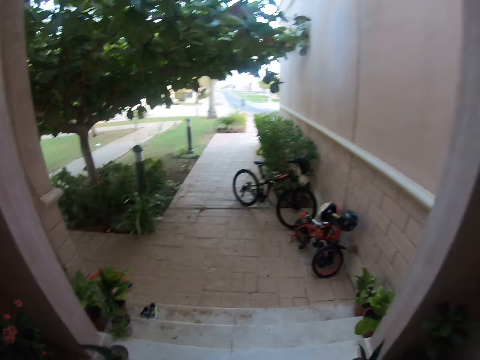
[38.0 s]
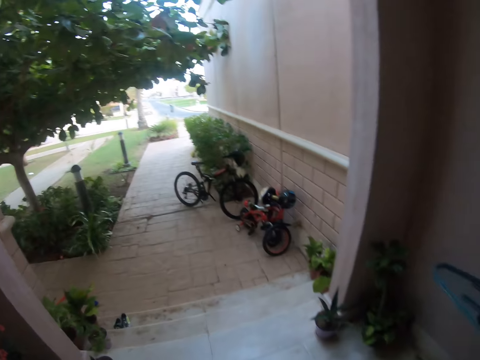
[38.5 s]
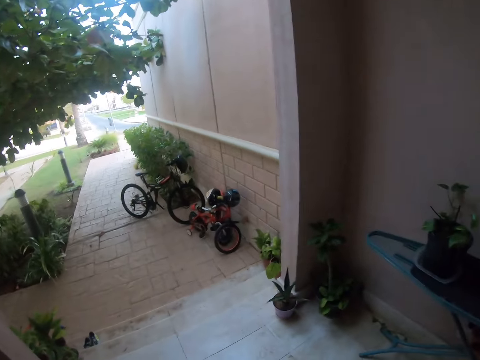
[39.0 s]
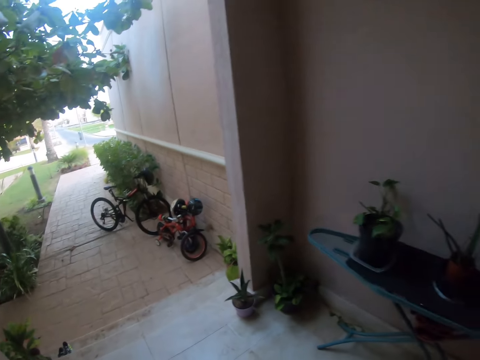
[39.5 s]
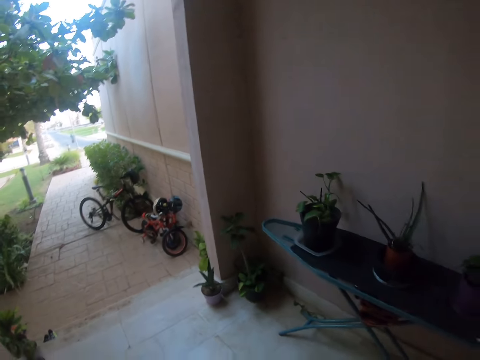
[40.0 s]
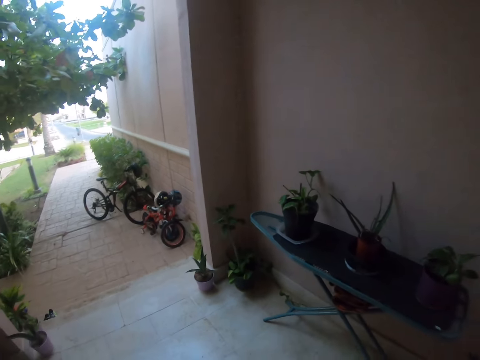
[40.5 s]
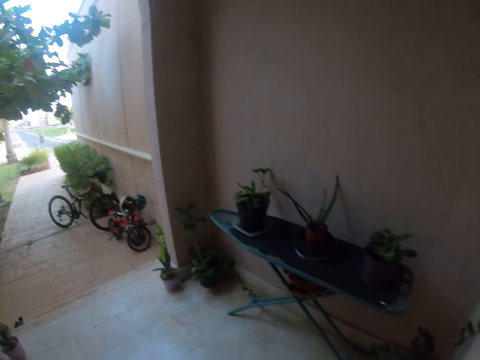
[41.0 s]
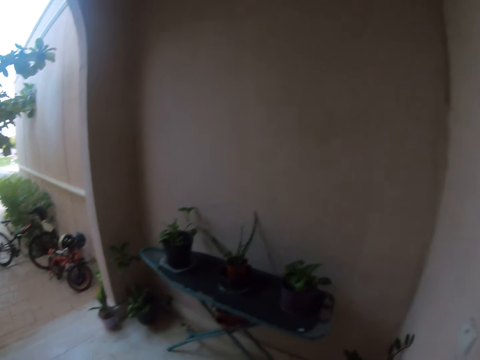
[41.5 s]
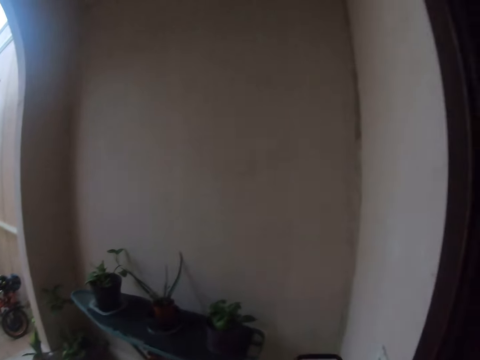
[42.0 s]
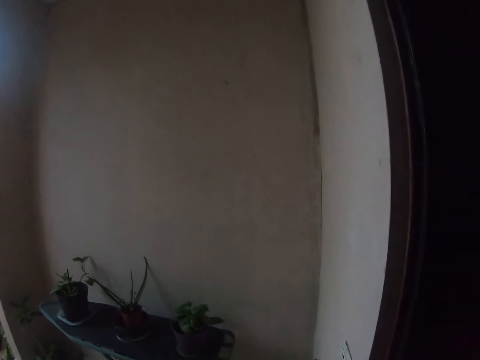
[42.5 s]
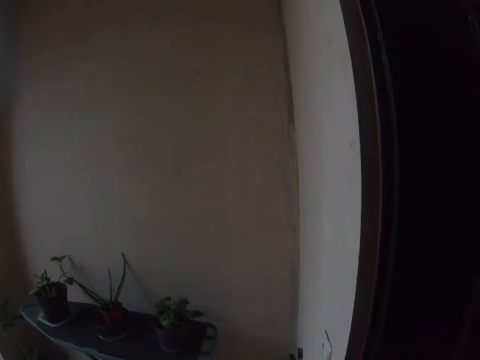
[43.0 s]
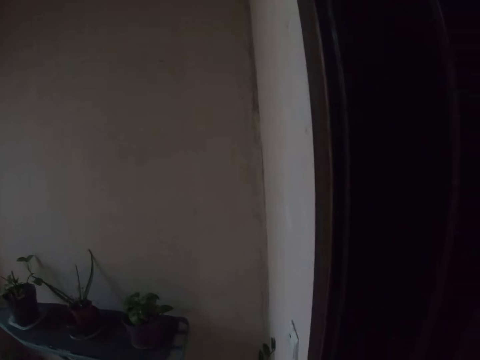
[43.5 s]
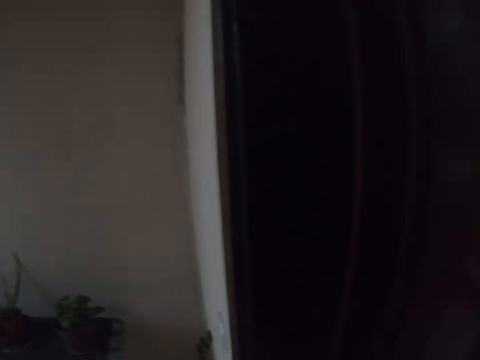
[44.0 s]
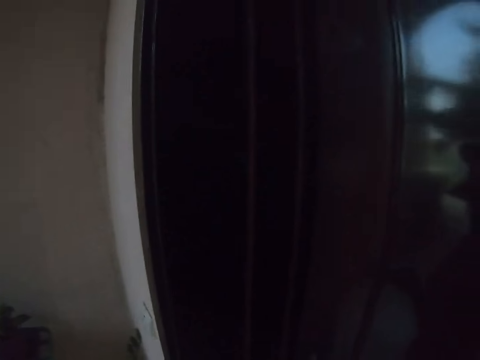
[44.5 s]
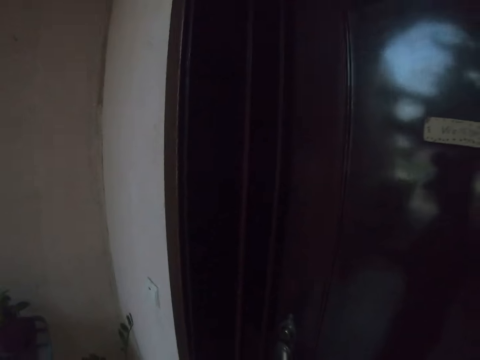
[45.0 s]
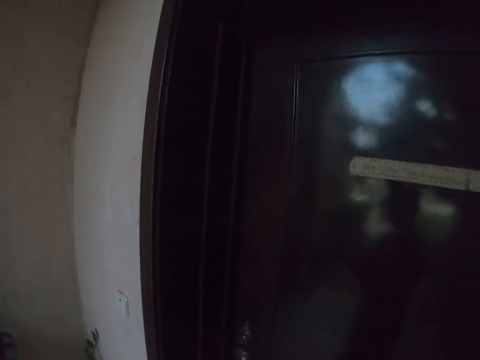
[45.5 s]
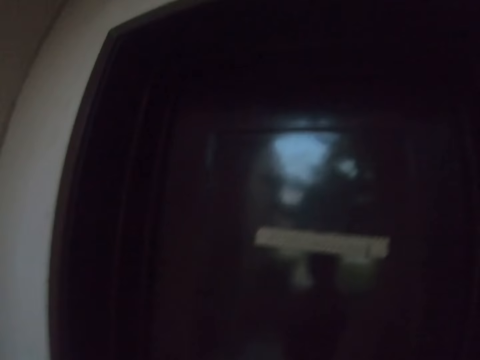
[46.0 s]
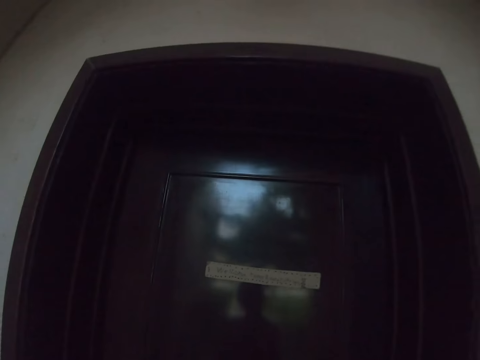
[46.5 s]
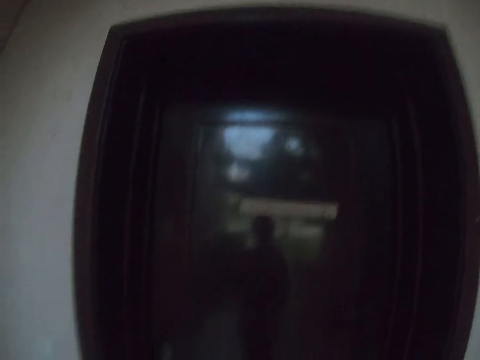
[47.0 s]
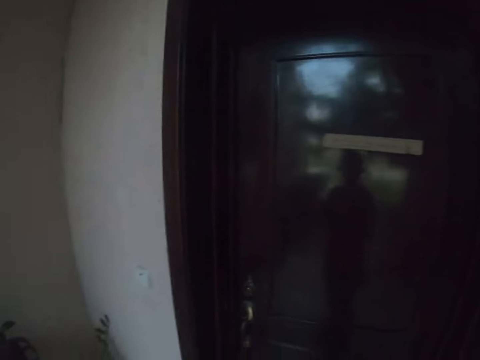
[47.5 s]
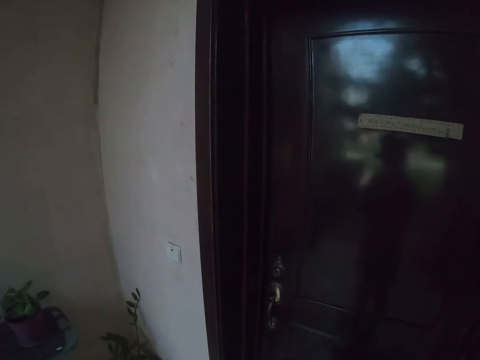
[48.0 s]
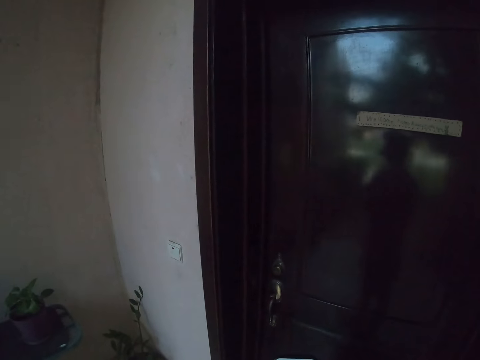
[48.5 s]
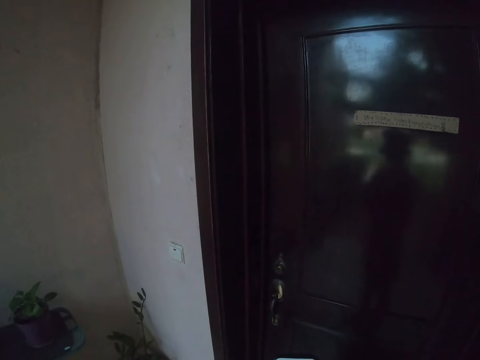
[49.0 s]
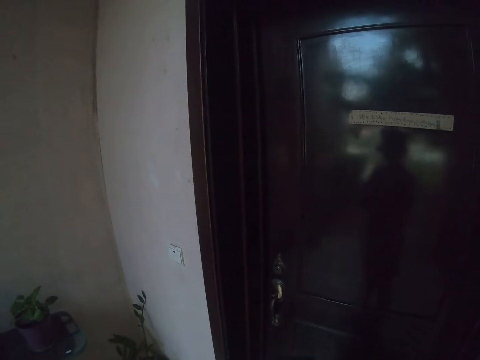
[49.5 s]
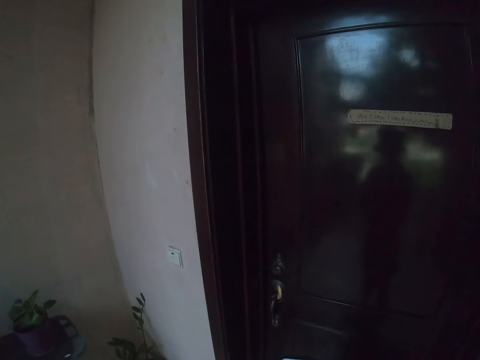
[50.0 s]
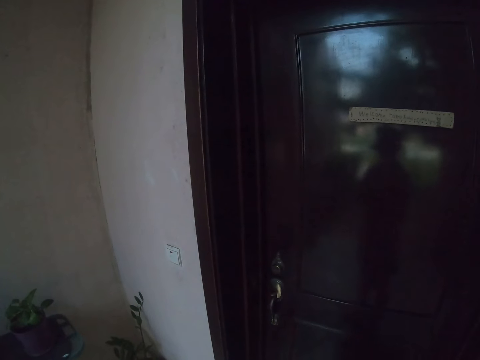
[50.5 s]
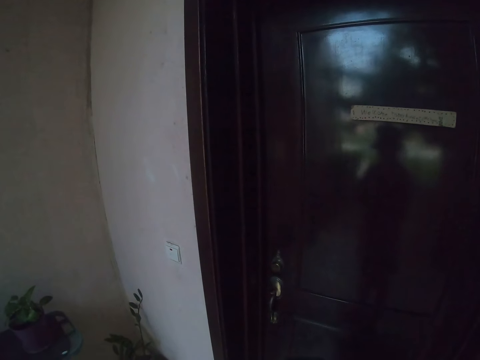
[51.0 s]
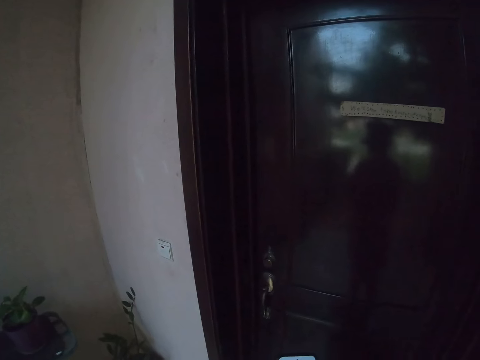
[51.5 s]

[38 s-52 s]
The camera wearer turns. They stare outside the house. They stare at the wall.

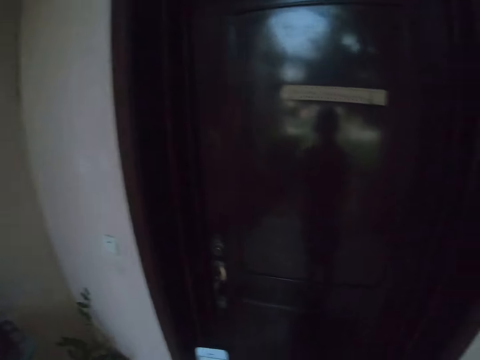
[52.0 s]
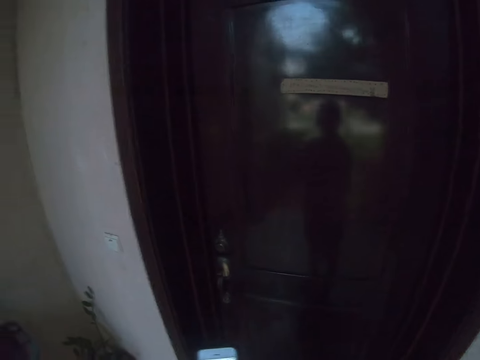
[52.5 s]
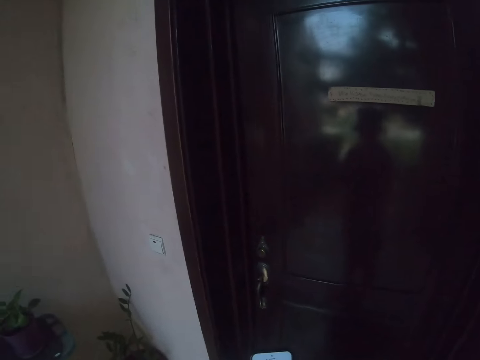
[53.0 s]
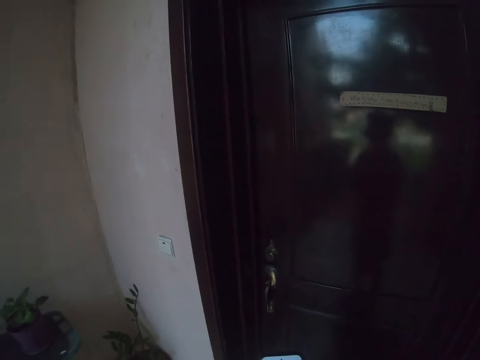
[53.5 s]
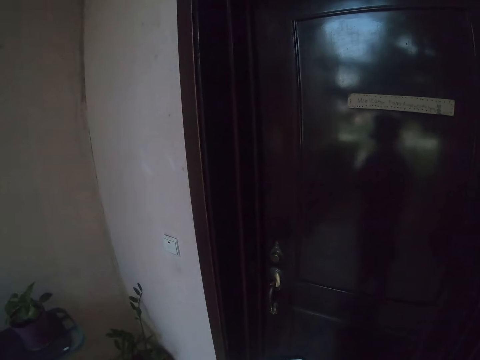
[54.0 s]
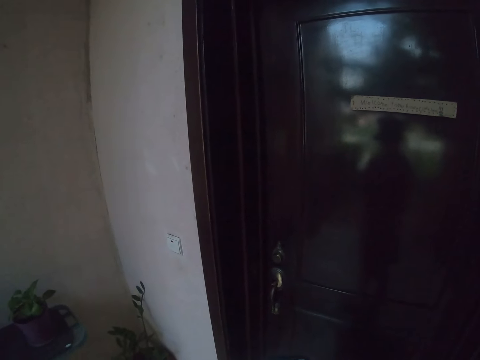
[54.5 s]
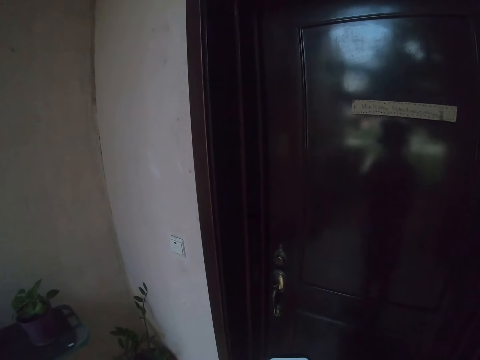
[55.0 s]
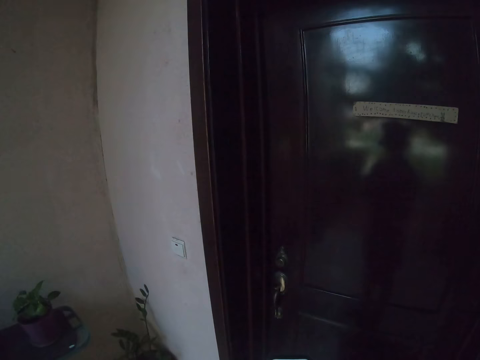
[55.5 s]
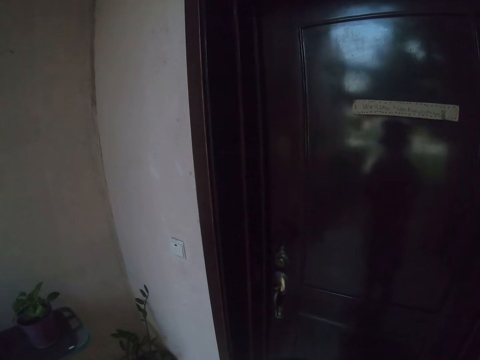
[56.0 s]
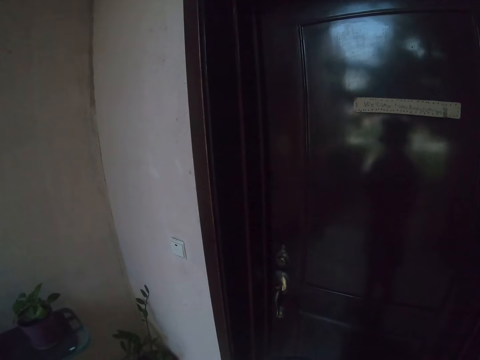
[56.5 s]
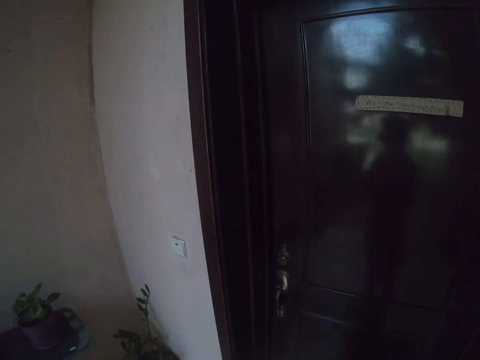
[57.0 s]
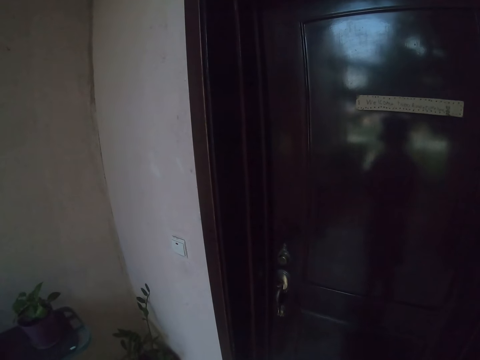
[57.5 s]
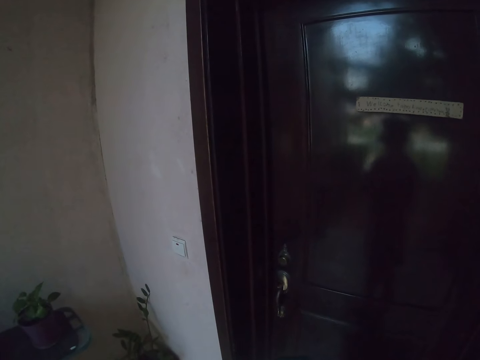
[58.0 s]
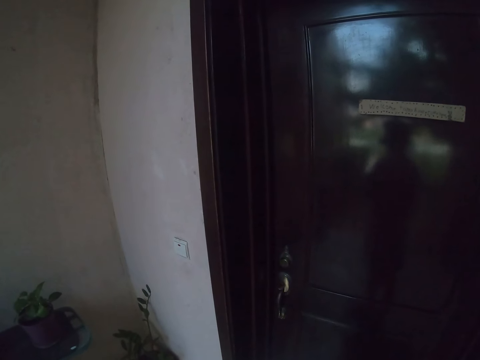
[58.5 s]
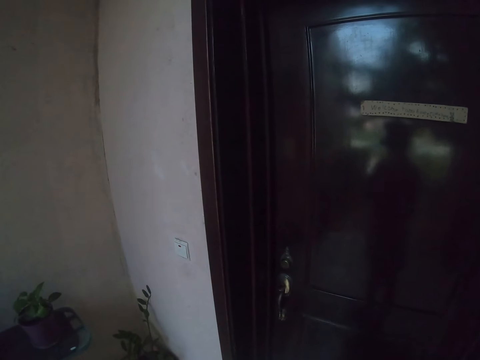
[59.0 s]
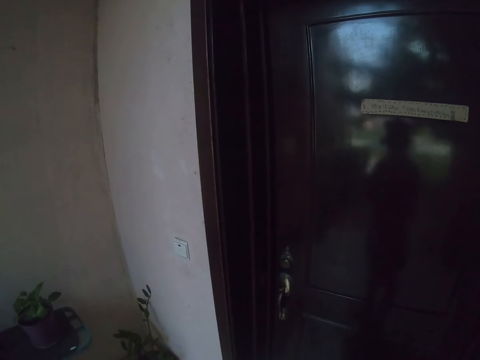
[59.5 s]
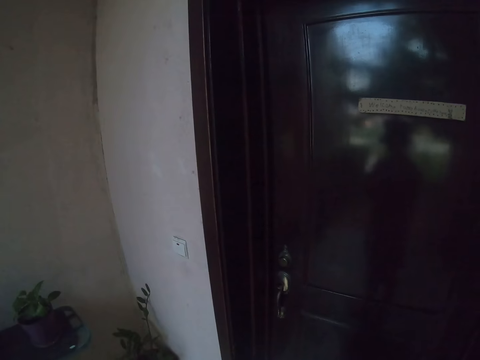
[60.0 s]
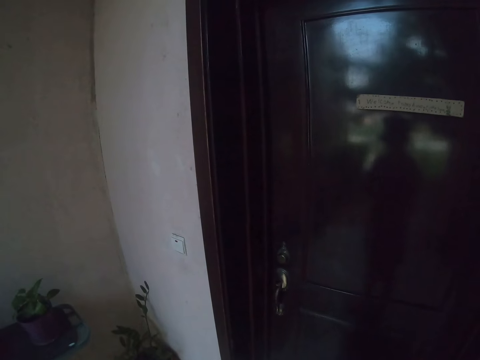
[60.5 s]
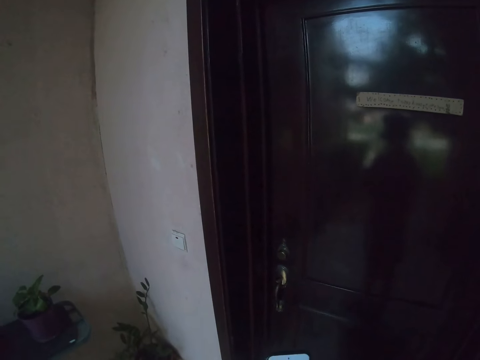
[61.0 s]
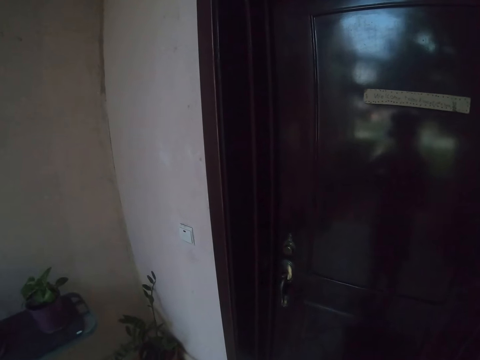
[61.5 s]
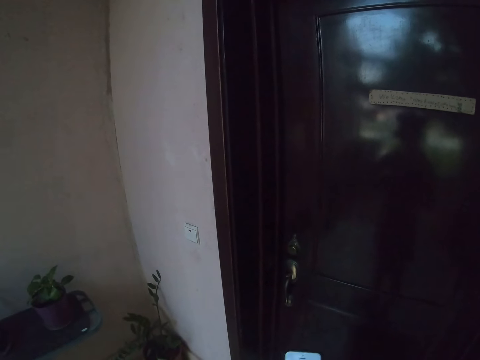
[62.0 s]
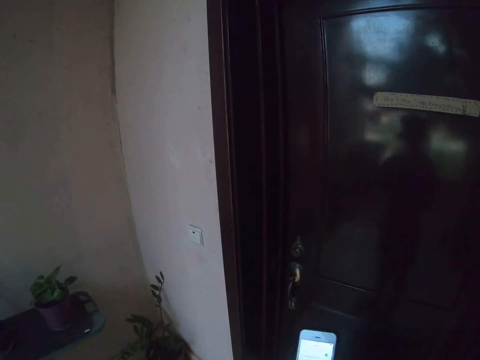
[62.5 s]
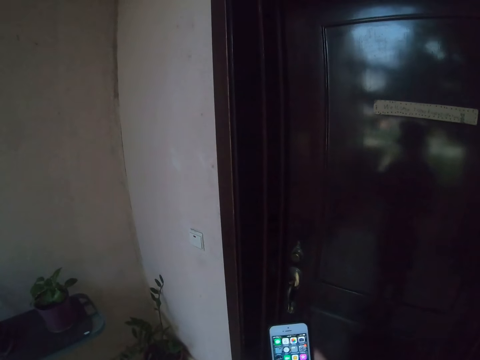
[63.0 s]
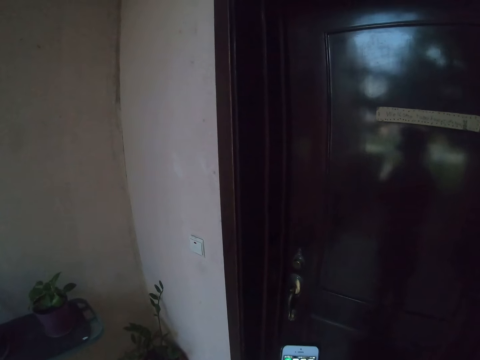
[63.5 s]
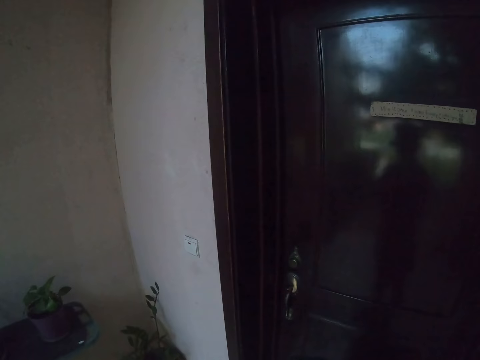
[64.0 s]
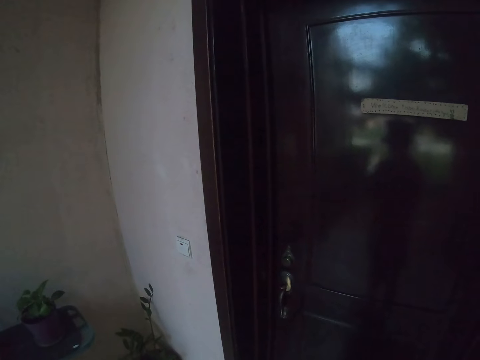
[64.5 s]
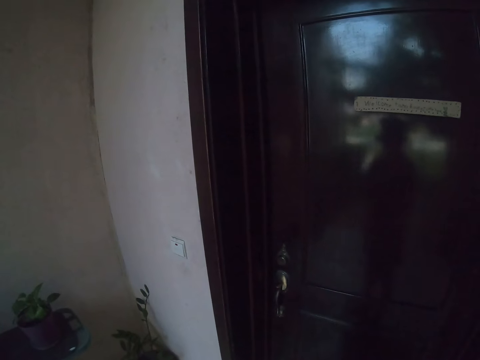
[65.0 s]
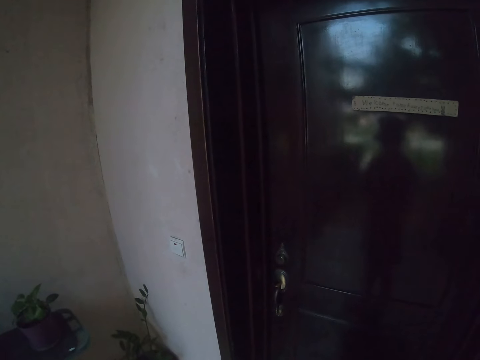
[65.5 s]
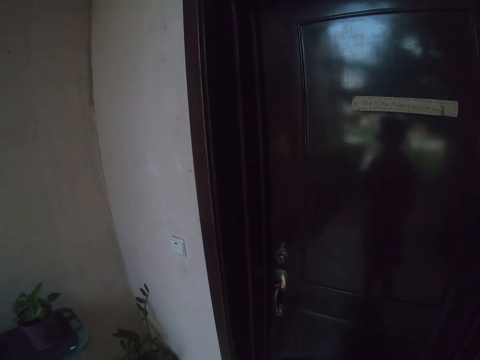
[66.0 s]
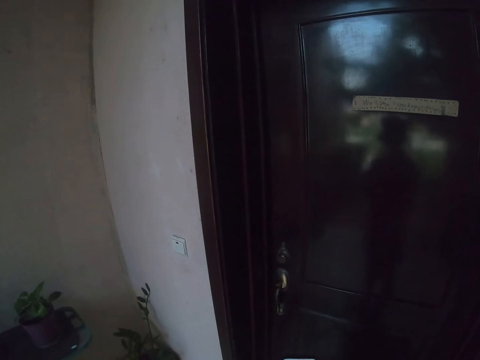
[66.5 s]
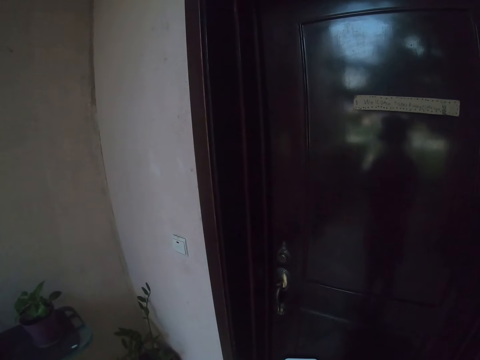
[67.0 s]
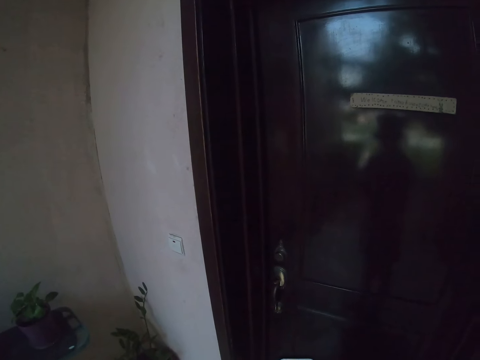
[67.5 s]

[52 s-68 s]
The camera wearer operates the mobile phone outside. They stare outside the house. They operate the mobile phone outside.
